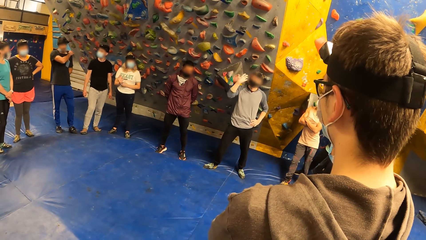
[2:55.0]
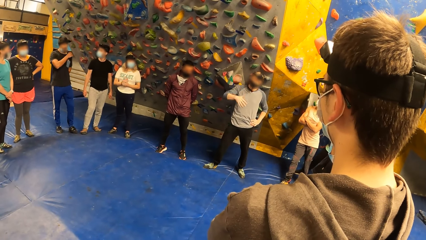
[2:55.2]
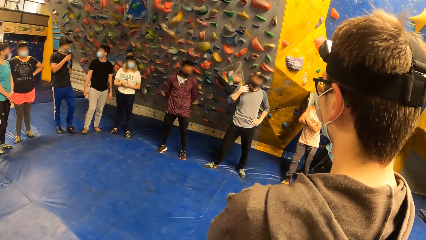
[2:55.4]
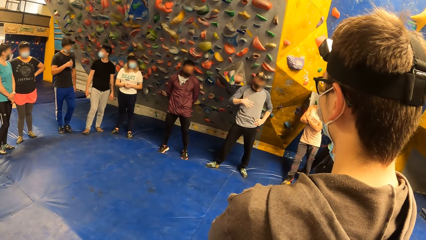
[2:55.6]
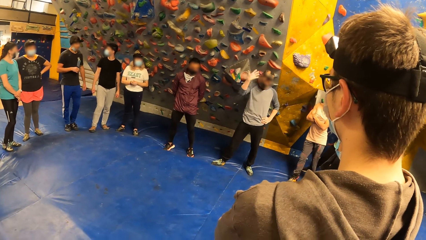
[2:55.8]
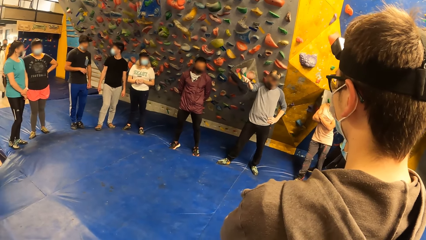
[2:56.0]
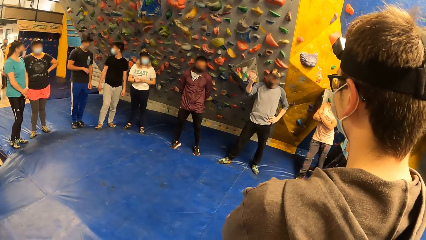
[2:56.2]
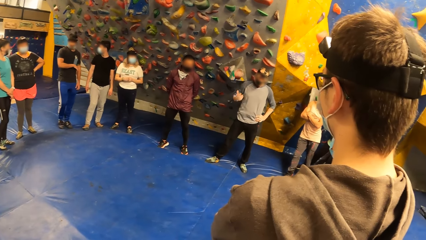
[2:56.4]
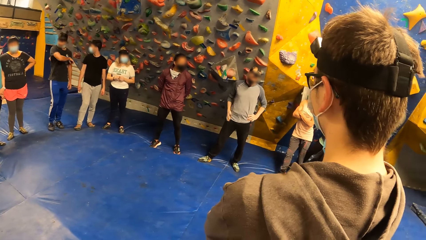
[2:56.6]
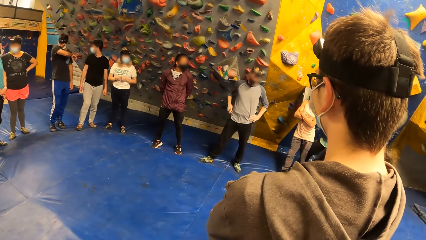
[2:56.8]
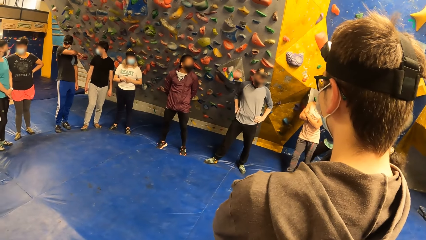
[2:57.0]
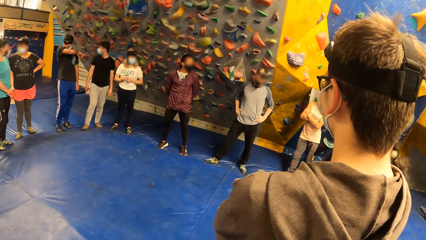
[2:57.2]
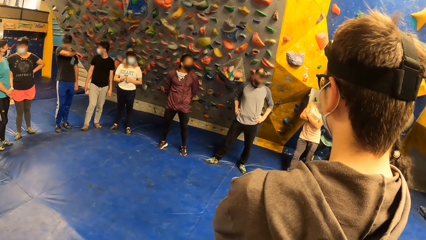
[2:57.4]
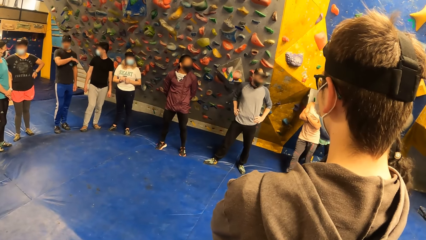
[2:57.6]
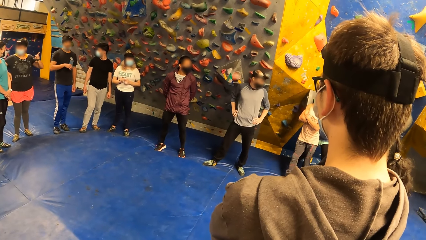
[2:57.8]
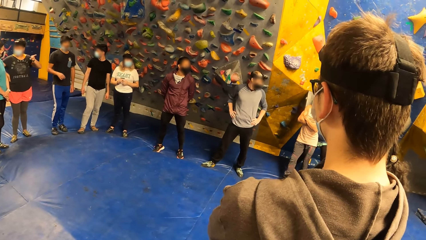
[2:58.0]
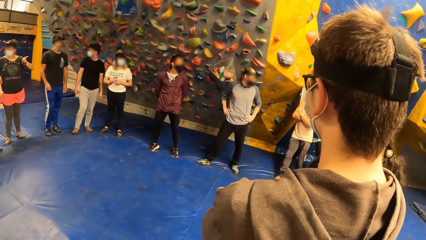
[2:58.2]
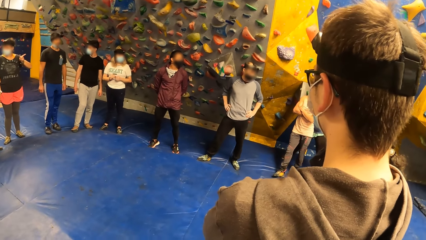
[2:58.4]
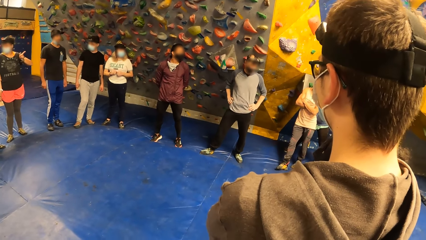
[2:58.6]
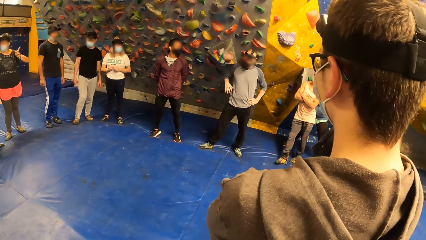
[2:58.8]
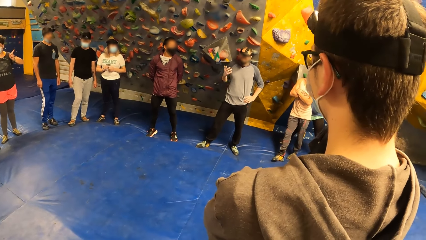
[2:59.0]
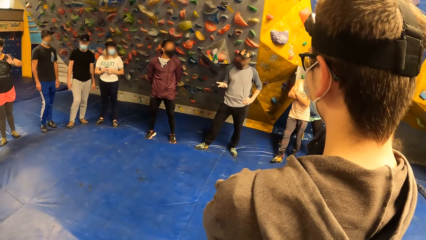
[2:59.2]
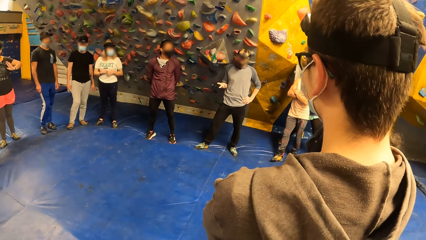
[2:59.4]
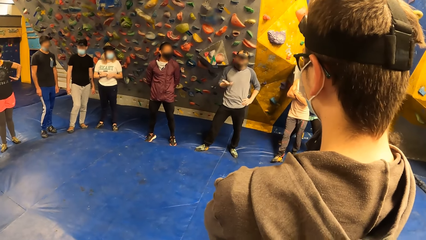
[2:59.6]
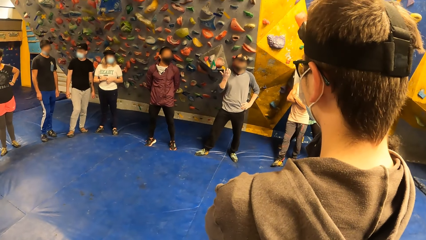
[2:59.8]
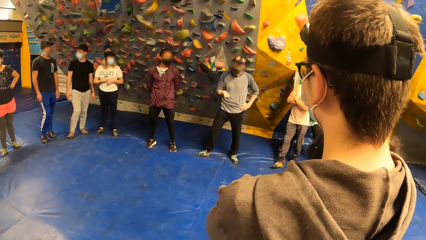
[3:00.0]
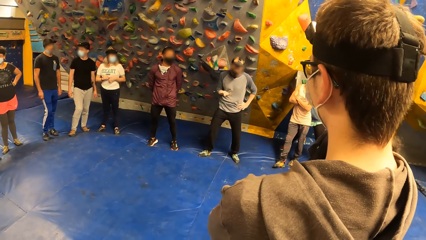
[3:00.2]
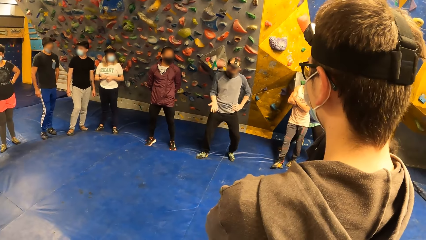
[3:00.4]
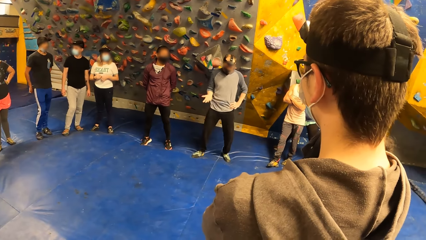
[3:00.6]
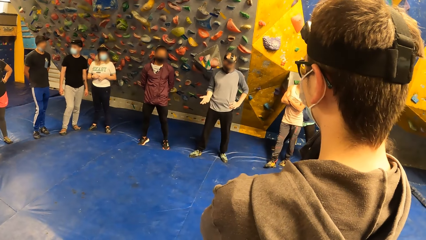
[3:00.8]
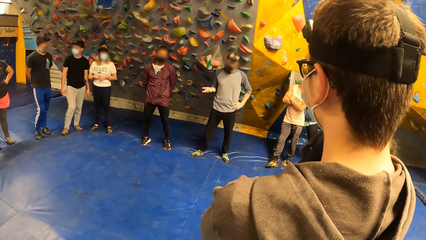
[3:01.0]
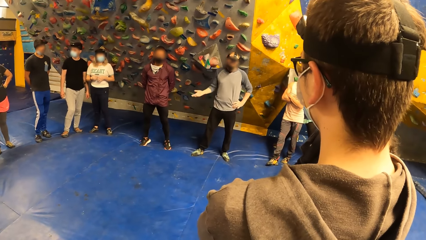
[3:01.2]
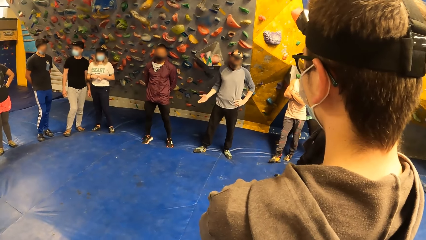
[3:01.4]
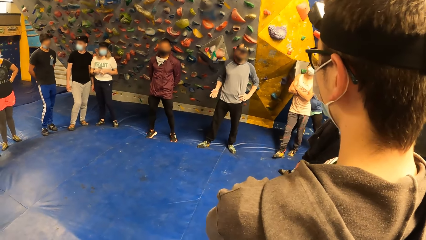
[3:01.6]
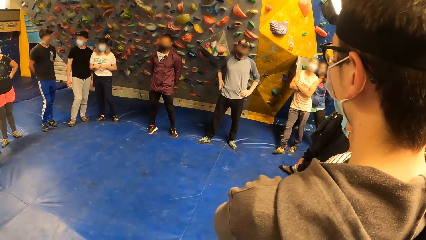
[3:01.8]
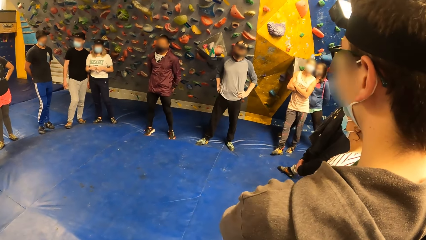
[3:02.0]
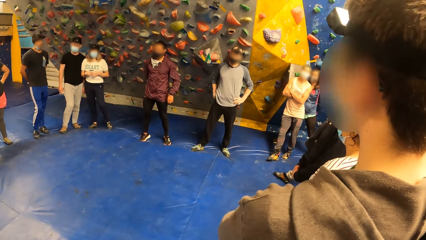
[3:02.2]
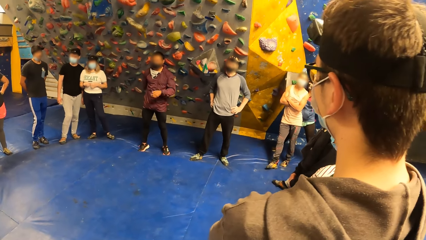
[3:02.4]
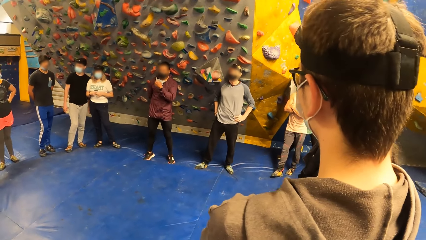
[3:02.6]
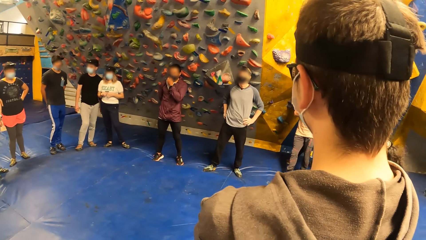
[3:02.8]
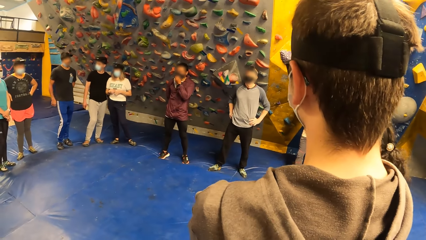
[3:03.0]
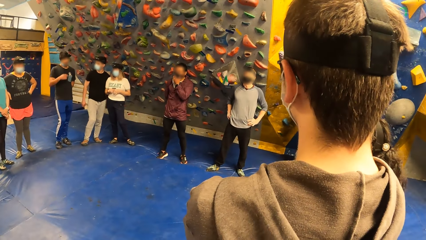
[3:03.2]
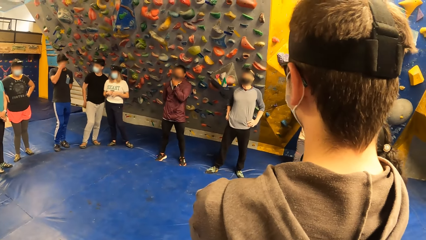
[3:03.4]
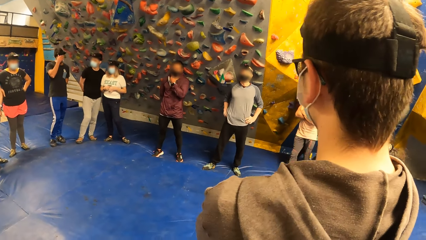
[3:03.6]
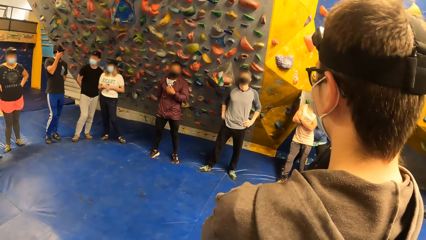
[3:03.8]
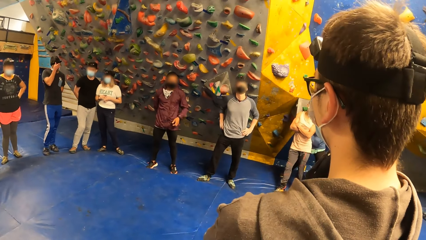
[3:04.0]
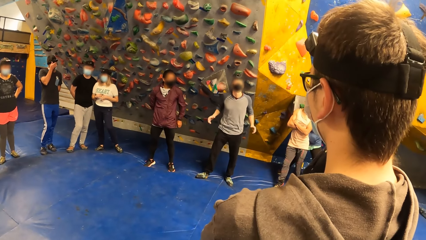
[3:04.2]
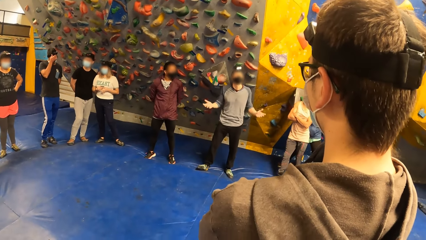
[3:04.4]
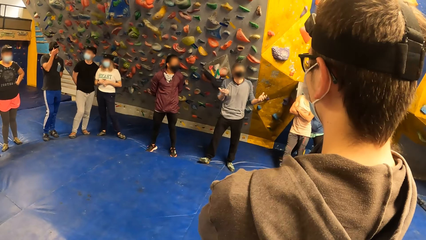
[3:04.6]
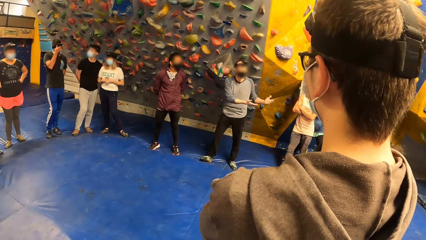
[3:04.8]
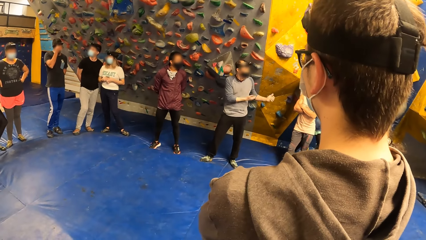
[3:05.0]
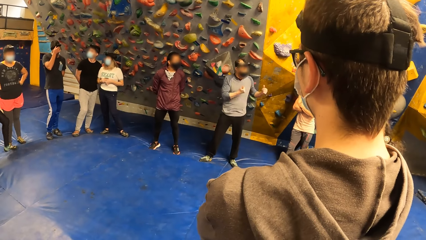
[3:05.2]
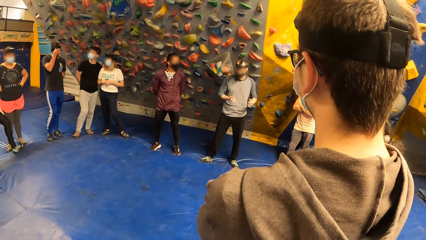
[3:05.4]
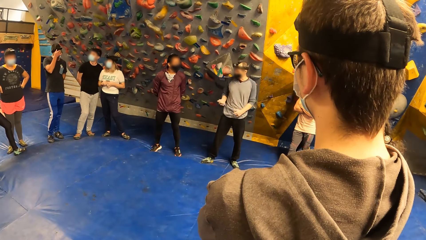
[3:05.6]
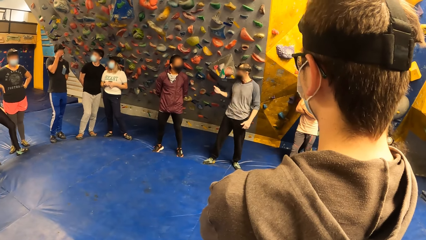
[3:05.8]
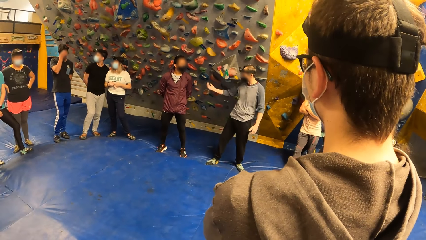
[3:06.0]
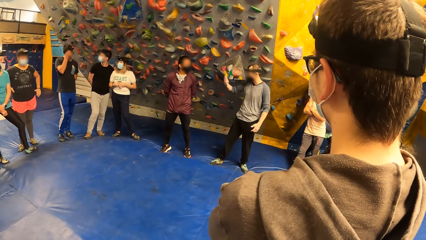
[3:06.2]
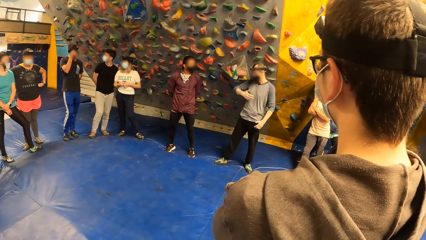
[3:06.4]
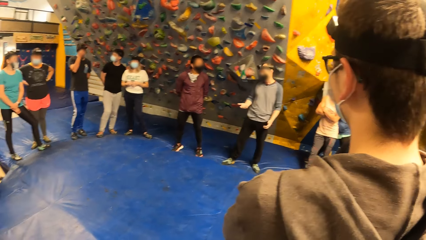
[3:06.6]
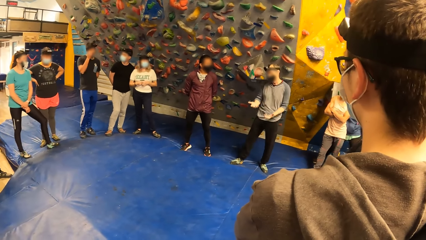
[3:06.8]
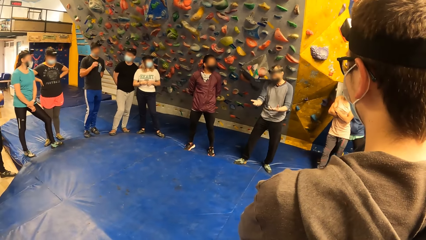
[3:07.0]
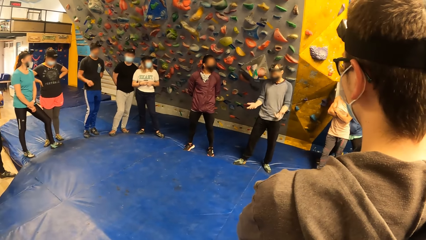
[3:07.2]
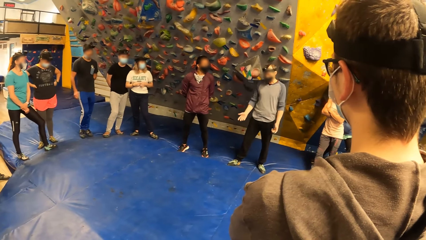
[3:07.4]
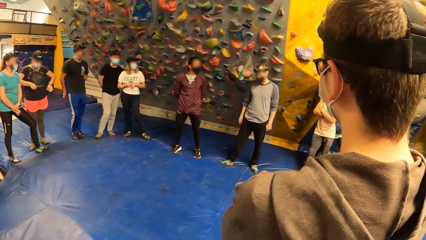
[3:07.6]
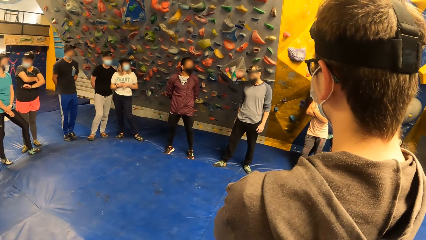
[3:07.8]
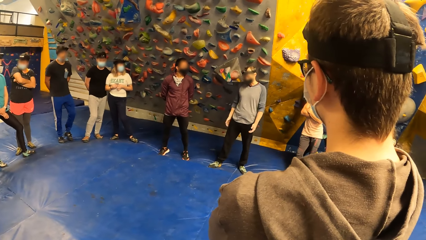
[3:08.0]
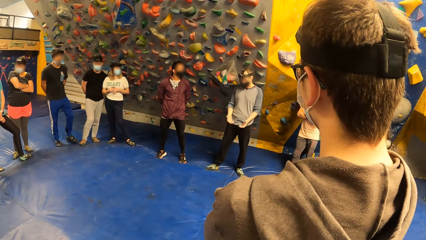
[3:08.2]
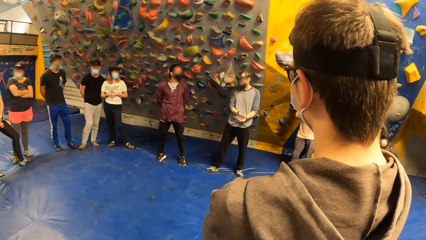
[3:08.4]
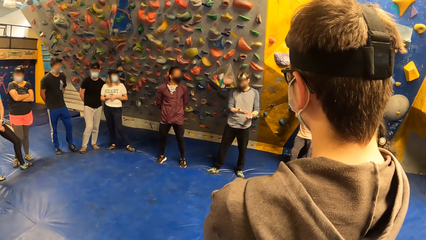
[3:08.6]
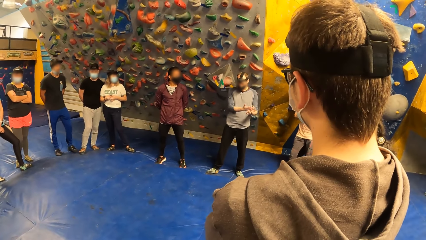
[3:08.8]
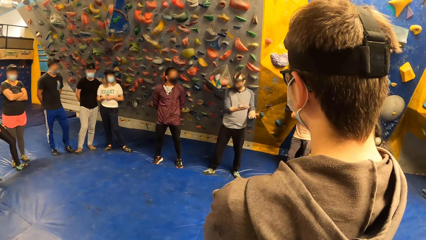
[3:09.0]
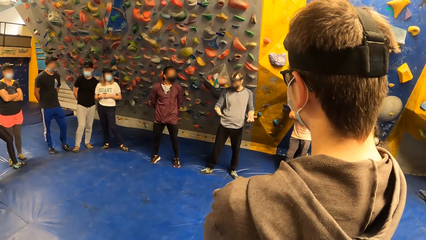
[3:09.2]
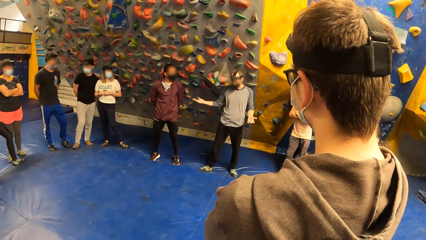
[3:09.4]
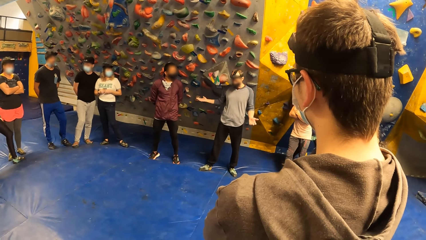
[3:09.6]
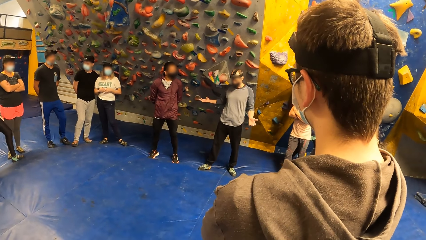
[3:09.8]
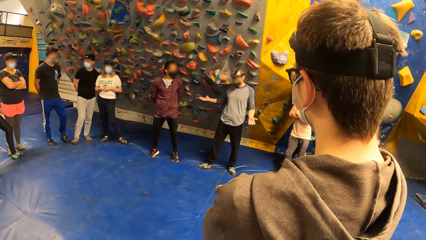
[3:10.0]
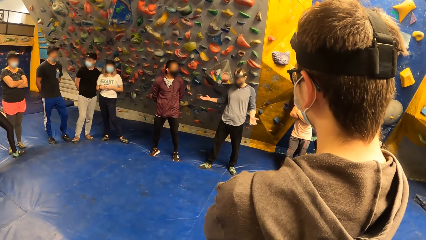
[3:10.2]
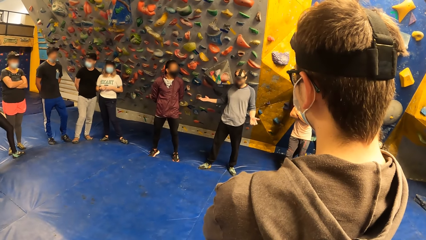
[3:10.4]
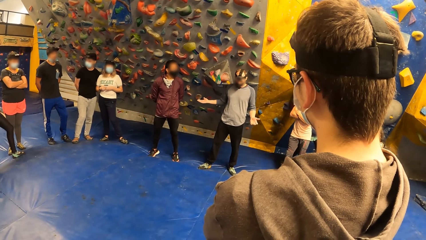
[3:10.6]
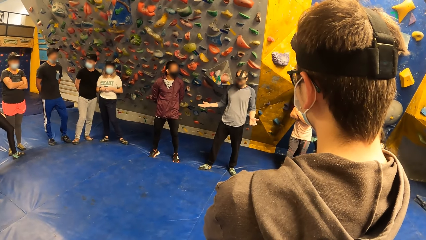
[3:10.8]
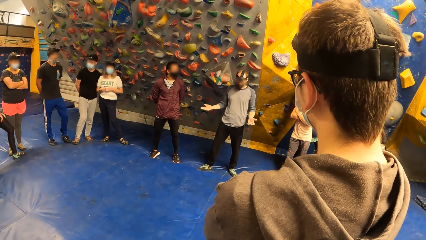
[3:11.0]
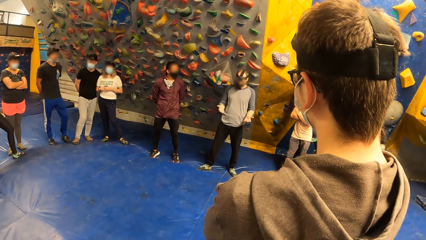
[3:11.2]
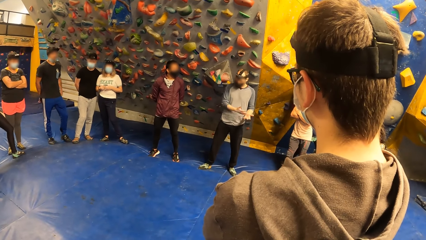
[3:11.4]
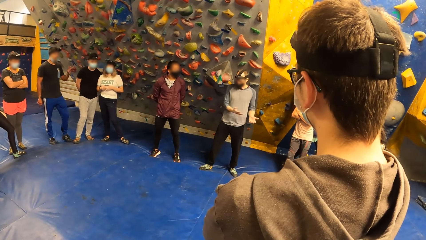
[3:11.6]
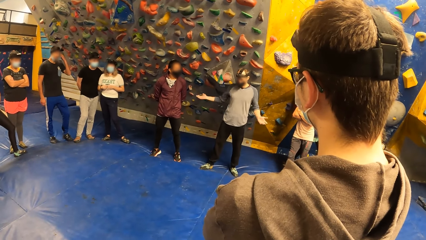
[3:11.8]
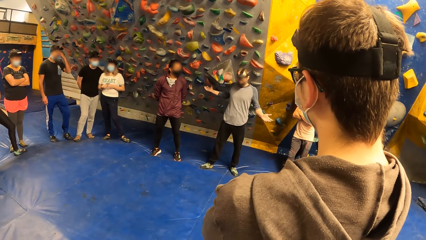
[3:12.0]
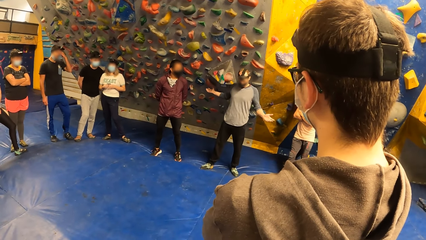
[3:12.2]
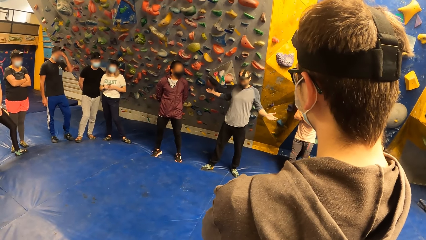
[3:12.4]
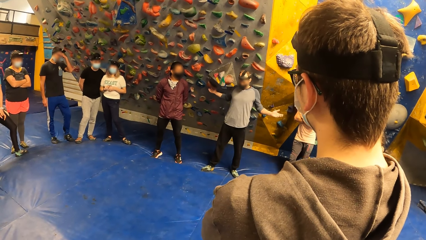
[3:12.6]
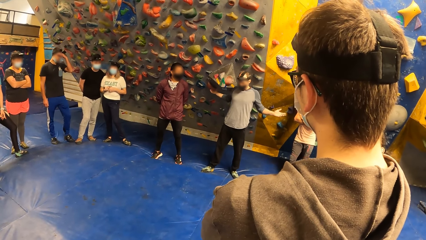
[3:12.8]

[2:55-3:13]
The first person moves hands. The man adjusts his nose mask with his left hand. The other person moves the hands.
